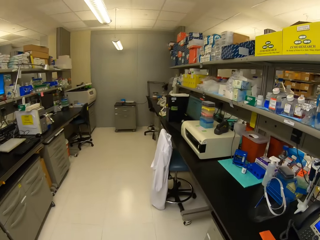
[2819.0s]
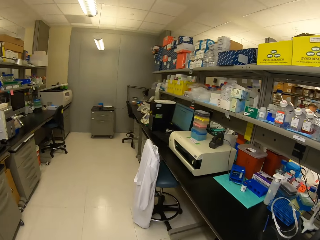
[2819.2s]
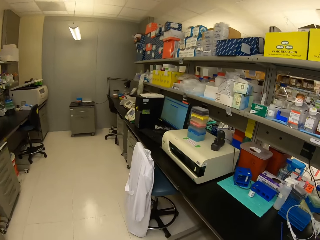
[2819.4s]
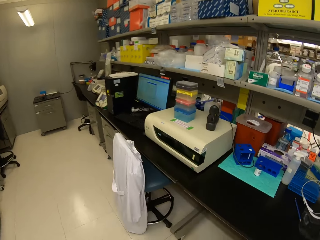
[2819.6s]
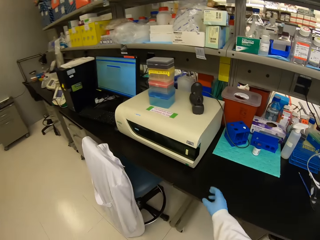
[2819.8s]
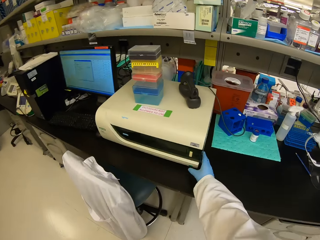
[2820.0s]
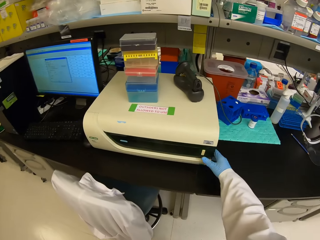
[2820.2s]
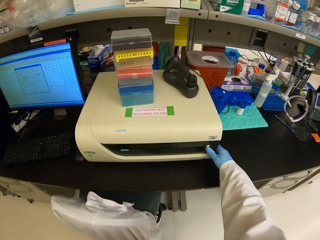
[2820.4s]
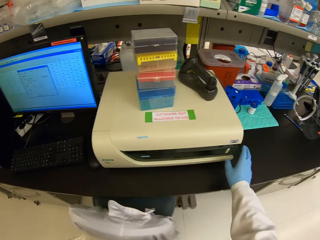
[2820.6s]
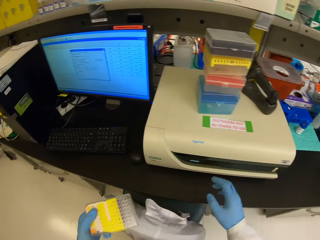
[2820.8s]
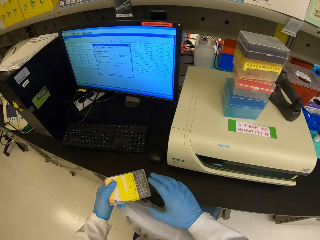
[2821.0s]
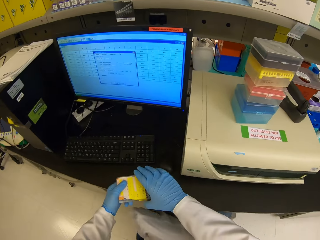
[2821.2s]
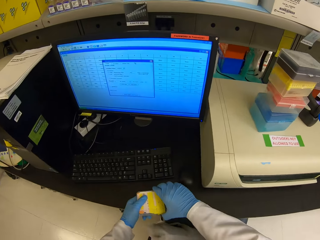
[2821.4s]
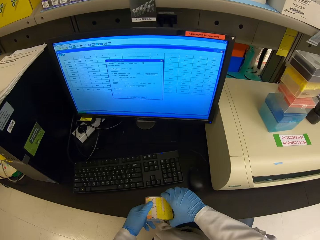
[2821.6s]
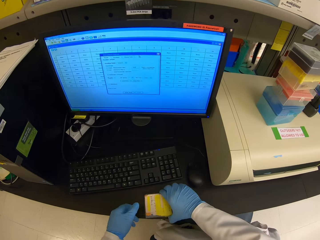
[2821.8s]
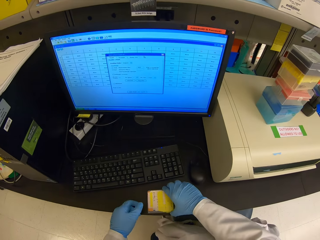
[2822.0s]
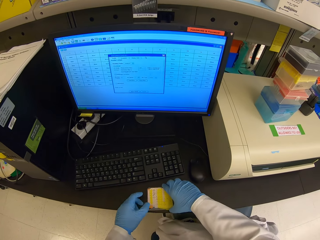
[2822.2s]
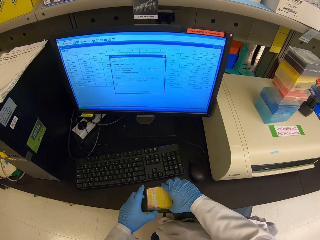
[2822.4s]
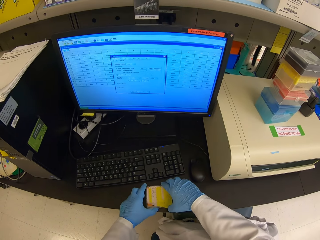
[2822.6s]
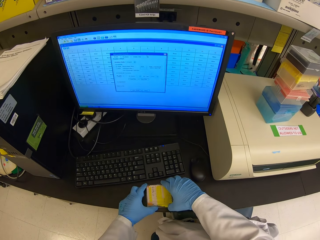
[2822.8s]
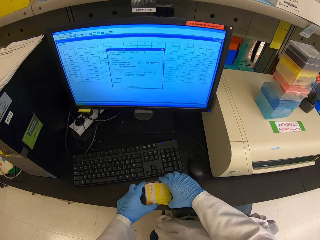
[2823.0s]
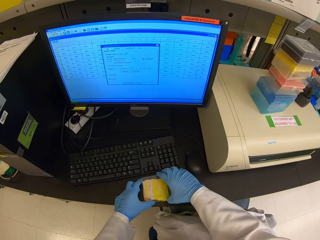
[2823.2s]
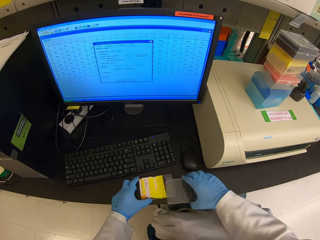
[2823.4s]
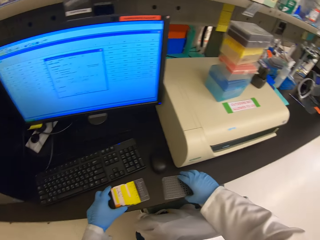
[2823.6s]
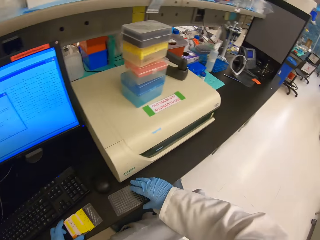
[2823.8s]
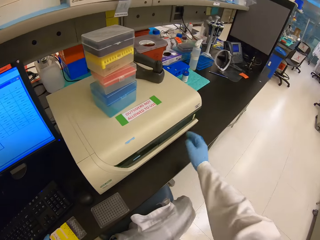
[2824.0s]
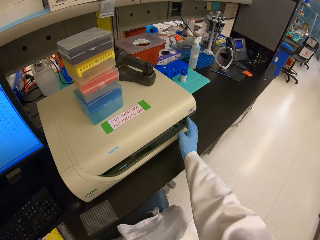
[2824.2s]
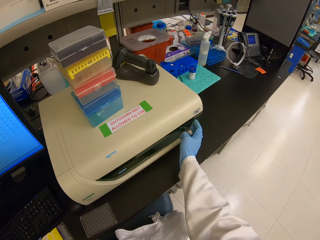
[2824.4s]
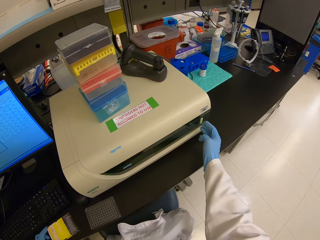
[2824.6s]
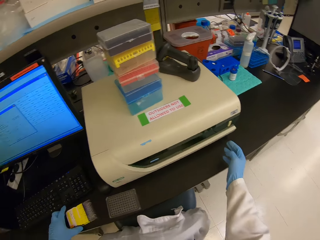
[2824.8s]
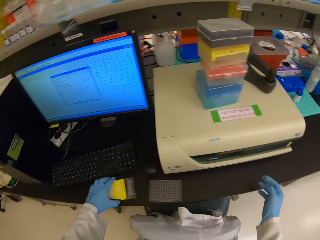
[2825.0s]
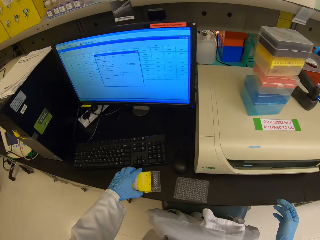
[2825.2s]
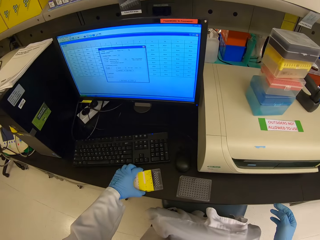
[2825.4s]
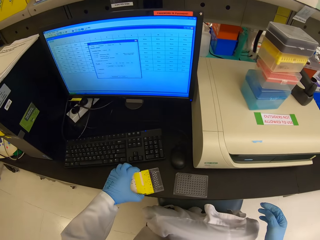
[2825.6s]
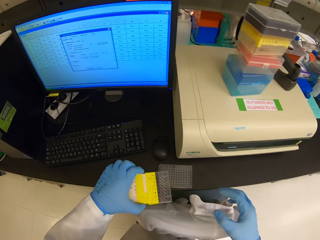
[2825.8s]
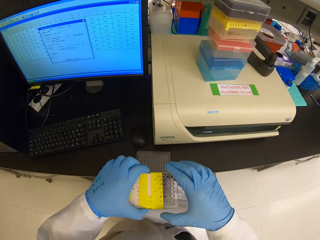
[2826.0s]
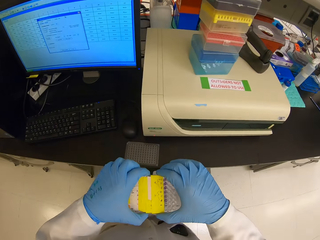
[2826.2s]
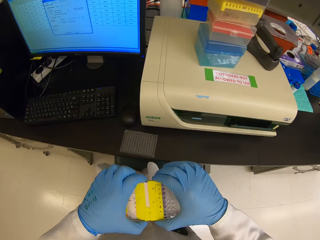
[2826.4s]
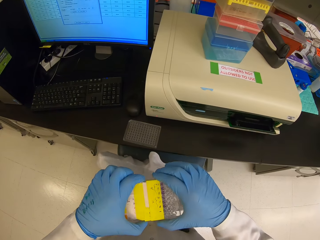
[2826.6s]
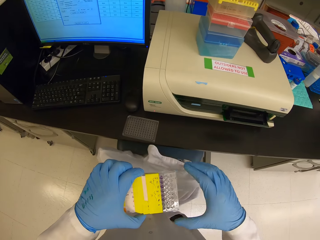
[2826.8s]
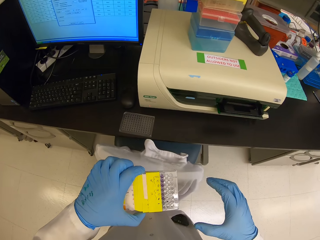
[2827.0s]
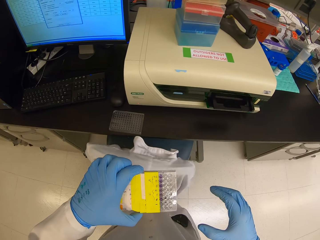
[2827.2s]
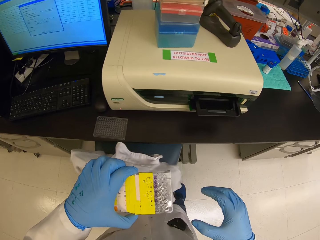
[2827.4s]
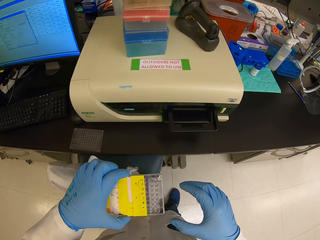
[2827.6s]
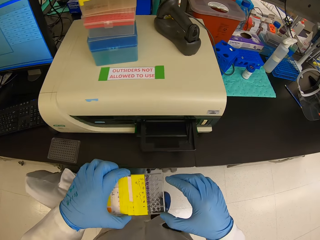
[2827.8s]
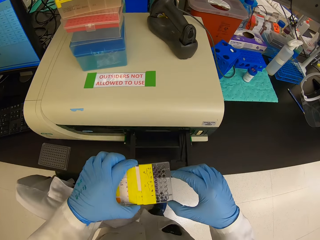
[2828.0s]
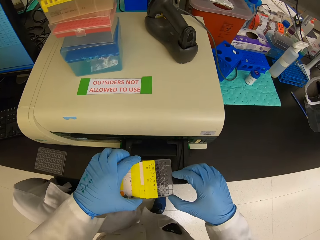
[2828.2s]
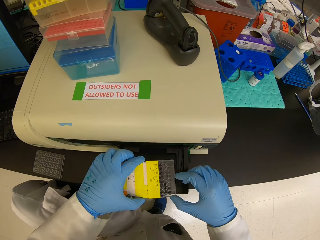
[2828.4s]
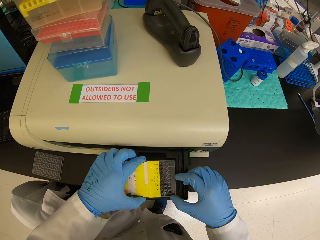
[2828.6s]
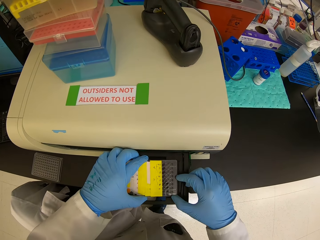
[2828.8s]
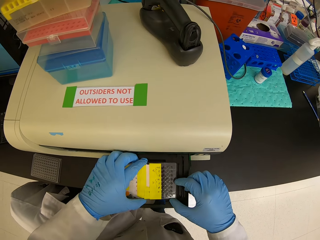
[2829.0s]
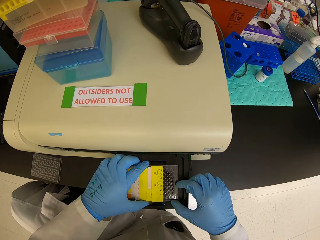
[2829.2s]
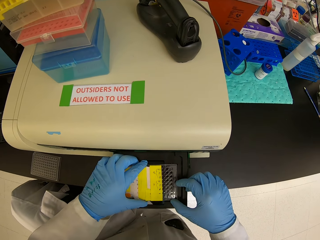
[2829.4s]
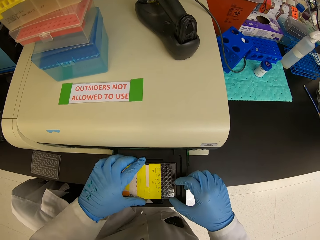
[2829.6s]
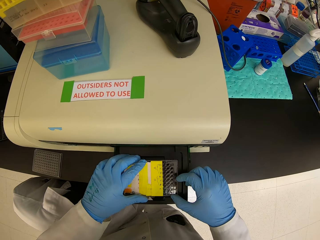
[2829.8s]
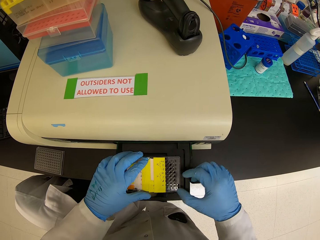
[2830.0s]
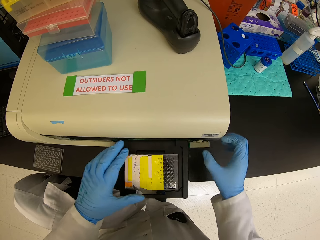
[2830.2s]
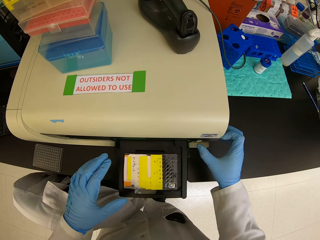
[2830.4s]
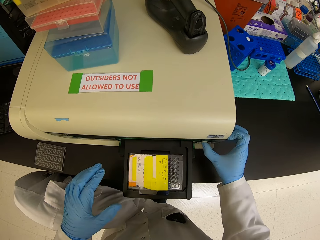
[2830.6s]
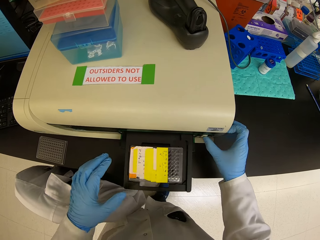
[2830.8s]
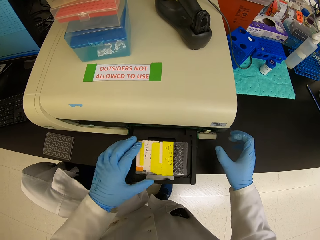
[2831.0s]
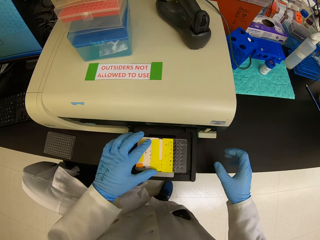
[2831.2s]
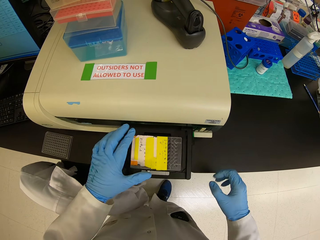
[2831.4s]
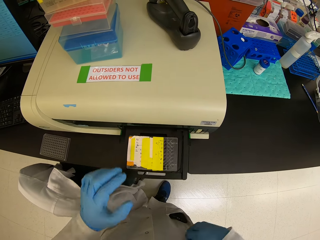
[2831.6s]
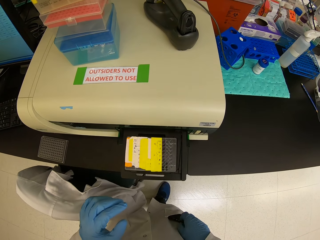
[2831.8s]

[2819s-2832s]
The camera wearer clicks a button on a printing machine. They switch on the central processing unit. They put the container or hard disk drive on the table. They look around. They remove the hard disk drive from the case. They click a button on the printing machine. They open the central processing unit. They pick the container from the table. They insert the container in the printing machine. They click a button on the printing machine.

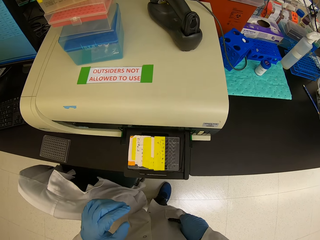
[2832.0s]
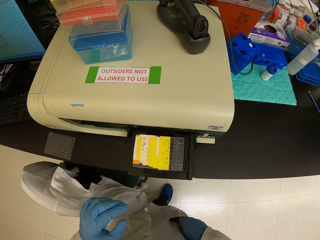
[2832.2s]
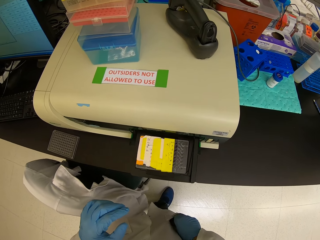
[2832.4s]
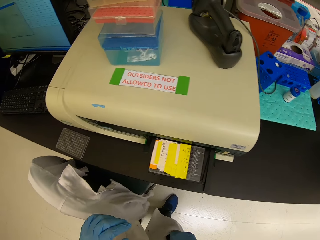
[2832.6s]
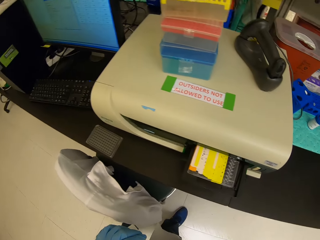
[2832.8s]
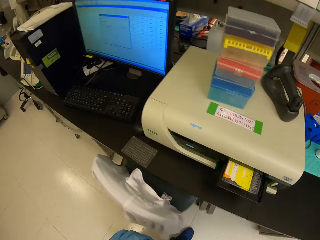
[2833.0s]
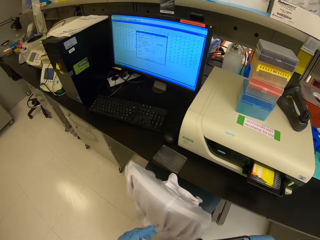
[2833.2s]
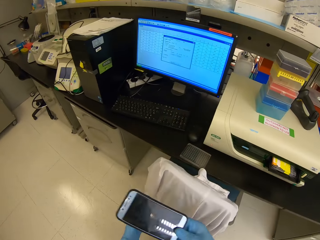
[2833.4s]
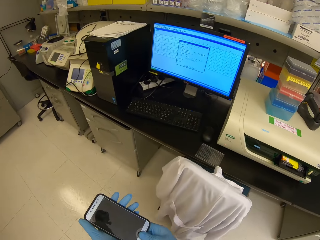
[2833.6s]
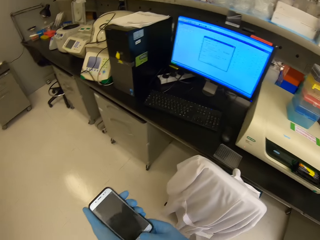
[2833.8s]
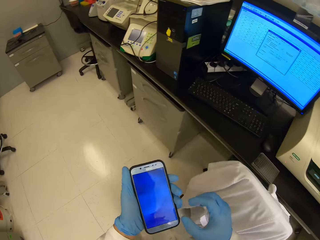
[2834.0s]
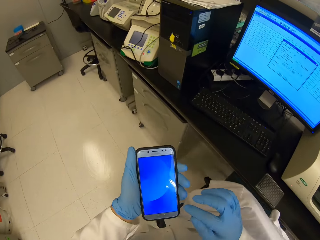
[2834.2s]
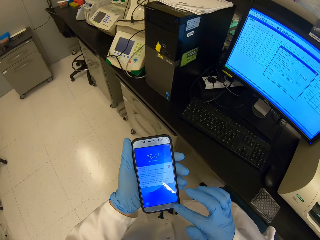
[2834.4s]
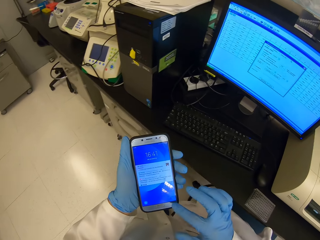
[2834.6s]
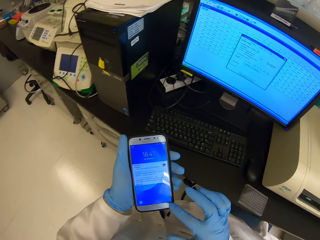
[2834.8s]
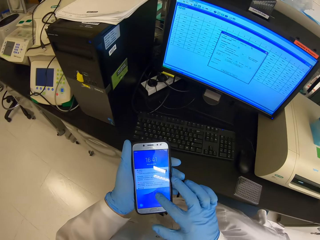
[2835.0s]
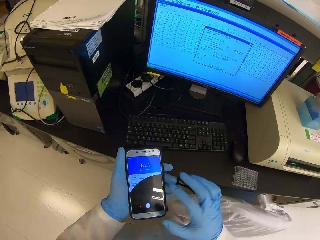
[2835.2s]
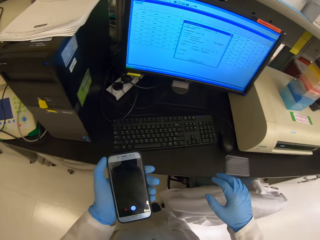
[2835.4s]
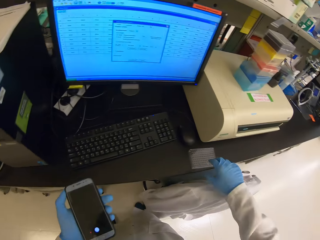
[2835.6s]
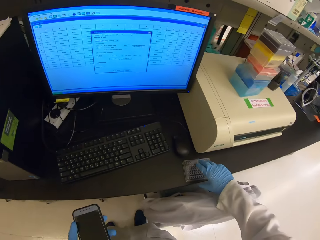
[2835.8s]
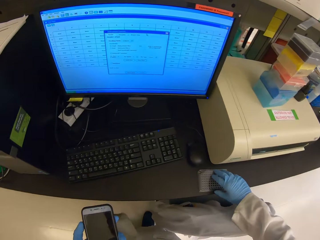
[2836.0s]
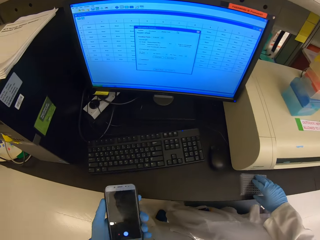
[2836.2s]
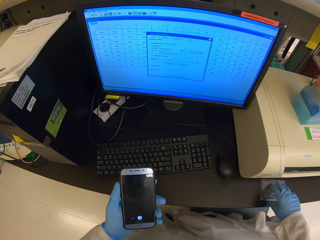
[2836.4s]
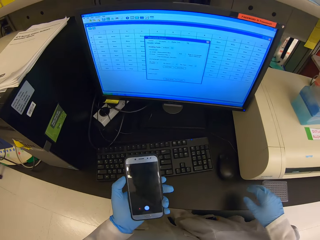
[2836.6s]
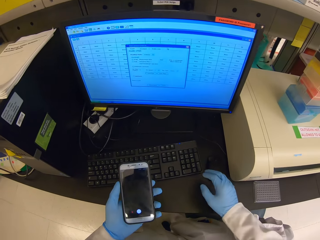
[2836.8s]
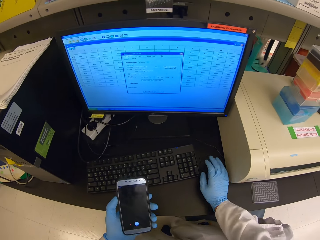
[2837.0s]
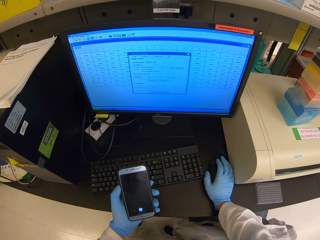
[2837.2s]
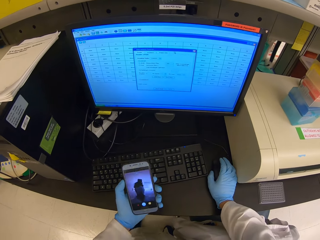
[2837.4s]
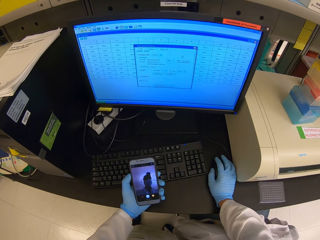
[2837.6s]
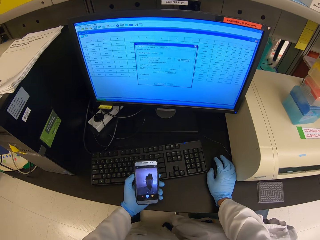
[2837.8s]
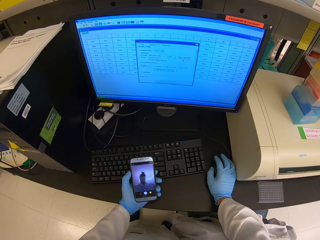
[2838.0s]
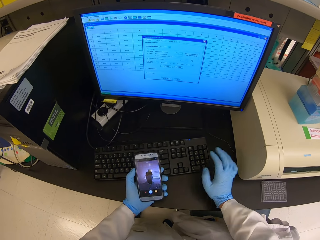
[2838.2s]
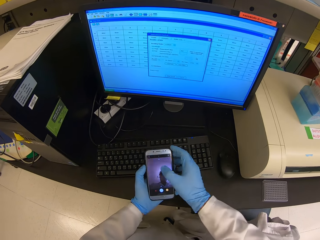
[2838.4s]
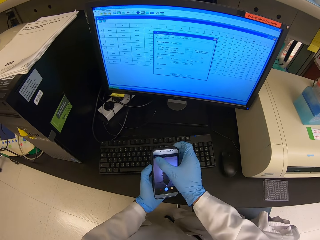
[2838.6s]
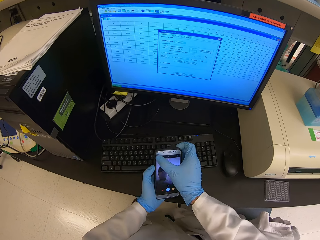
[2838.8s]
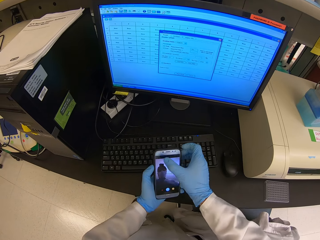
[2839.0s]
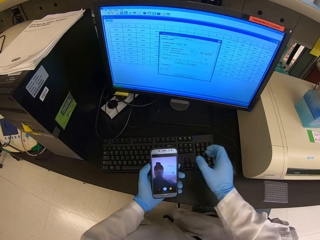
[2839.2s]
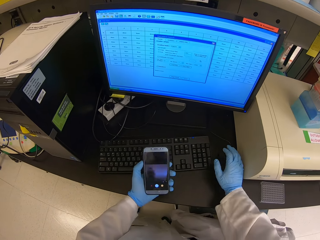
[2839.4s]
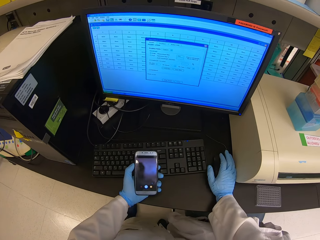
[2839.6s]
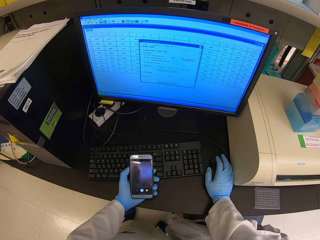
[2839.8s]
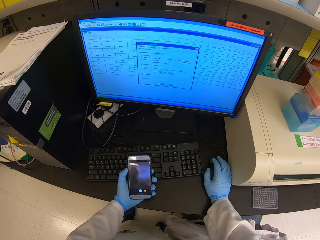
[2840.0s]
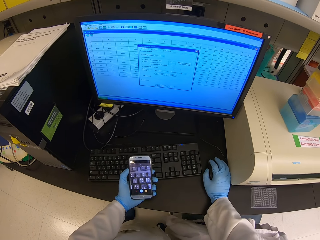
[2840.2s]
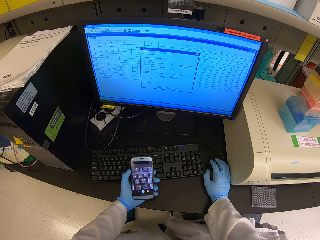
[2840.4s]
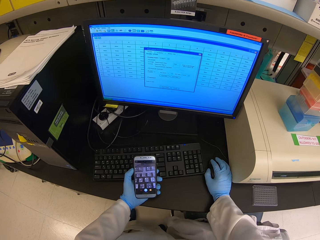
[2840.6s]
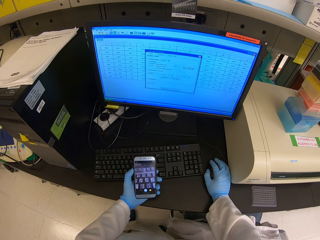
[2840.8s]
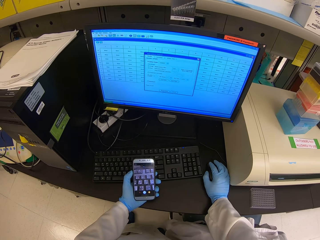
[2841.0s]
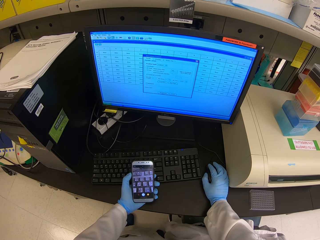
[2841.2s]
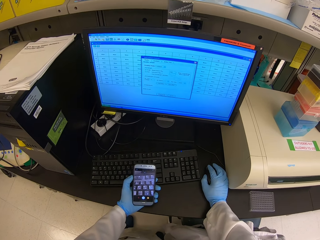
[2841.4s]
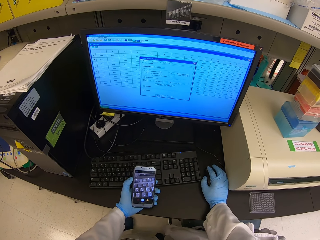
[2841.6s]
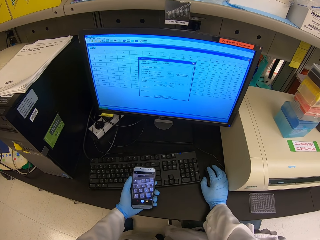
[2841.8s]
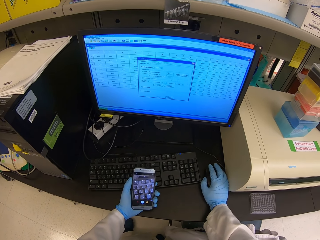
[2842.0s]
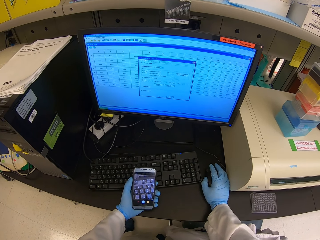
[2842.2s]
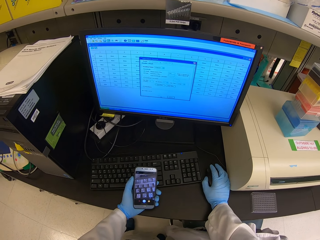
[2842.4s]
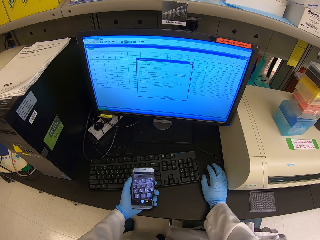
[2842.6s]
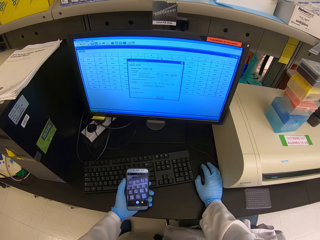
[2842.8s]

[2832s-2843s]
The camera wearer closes the central processing unit. They pick a phone from the pocket. They walk to the monitor. They operate on the phone. They move the container lid on the table. They hold the computer mouse. They click the phone. They hold the computer mouse, and operate the computer.
